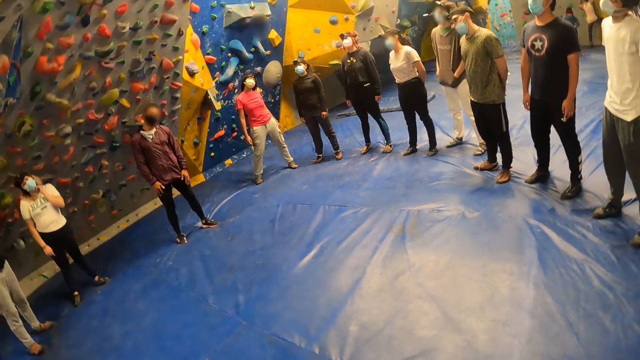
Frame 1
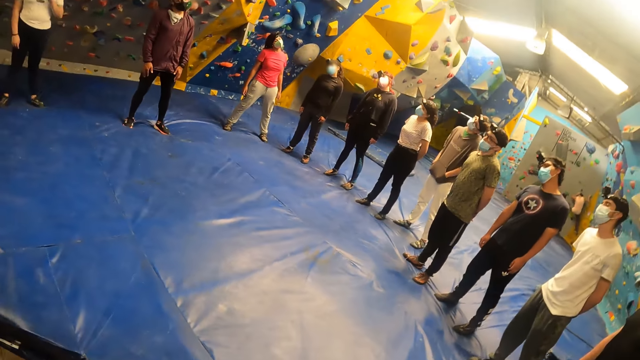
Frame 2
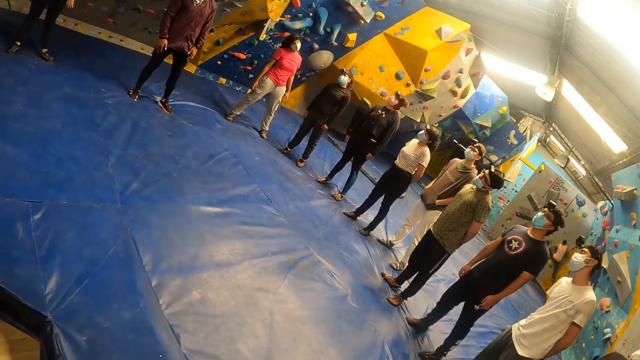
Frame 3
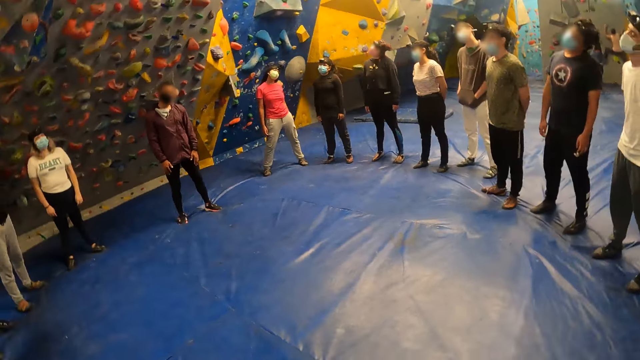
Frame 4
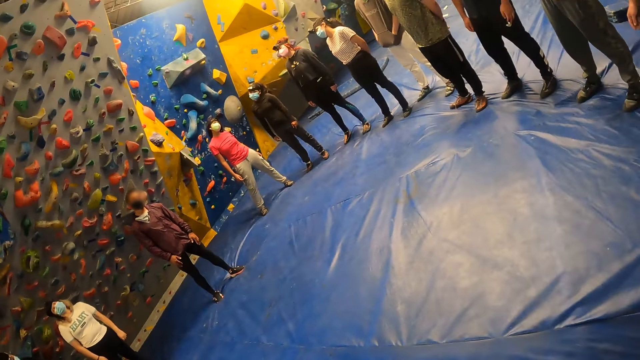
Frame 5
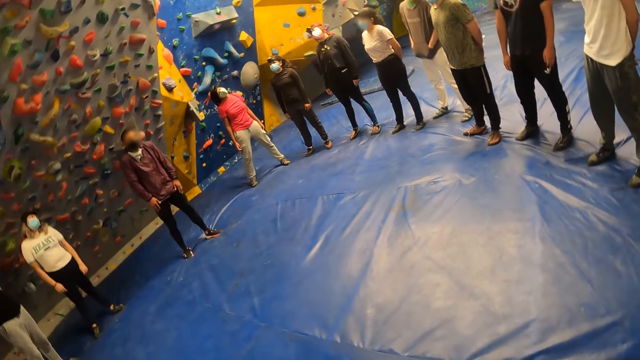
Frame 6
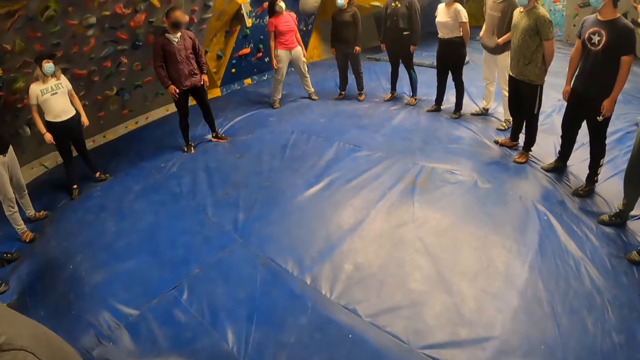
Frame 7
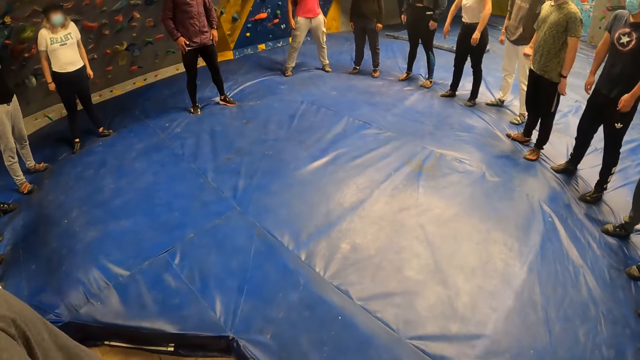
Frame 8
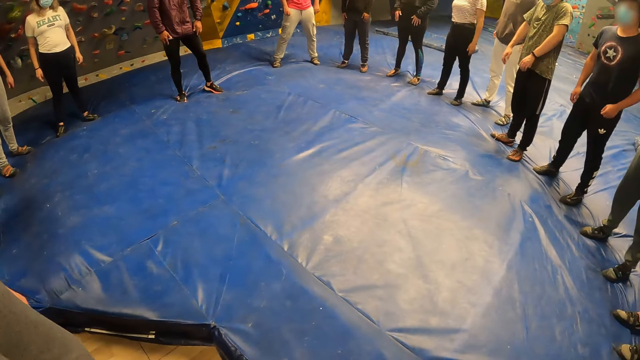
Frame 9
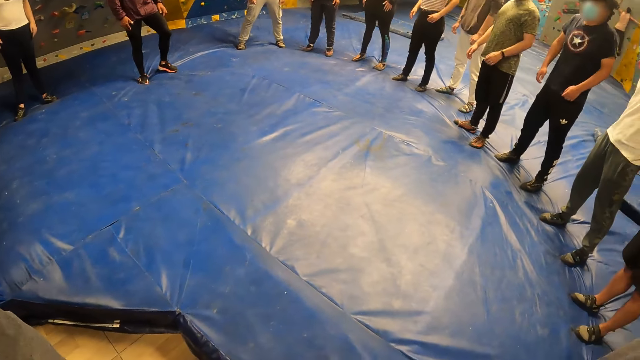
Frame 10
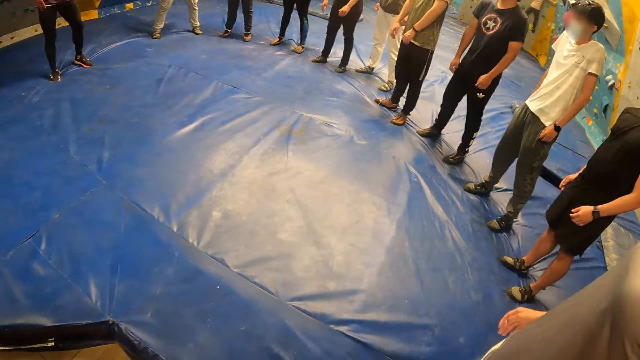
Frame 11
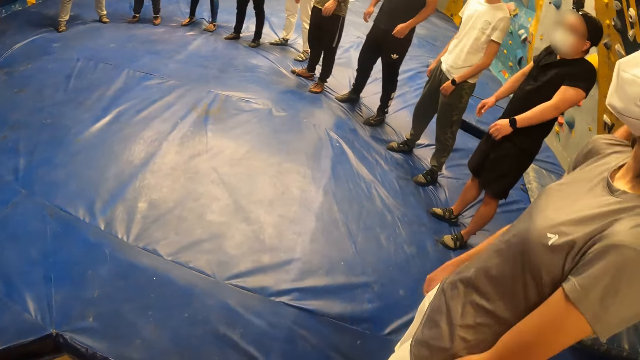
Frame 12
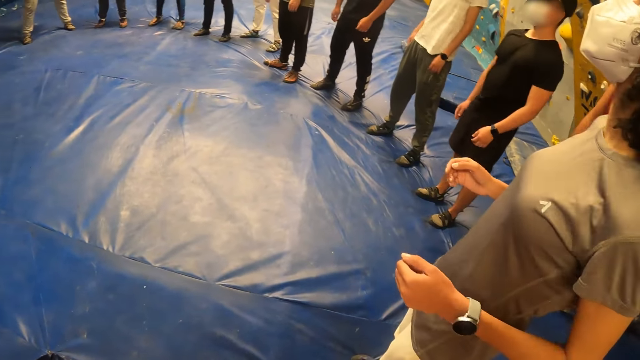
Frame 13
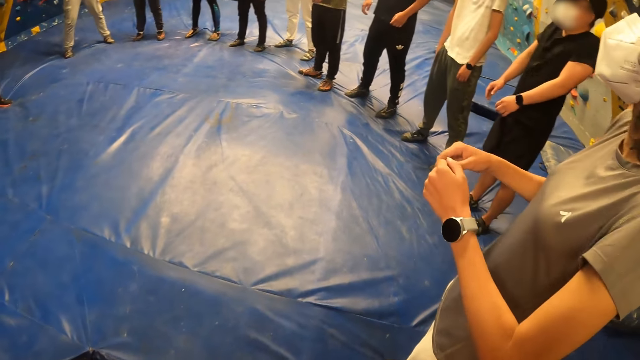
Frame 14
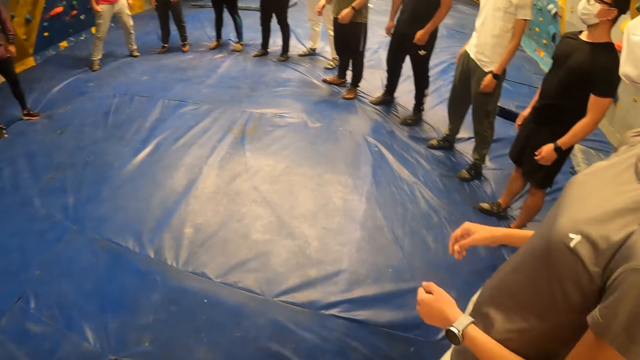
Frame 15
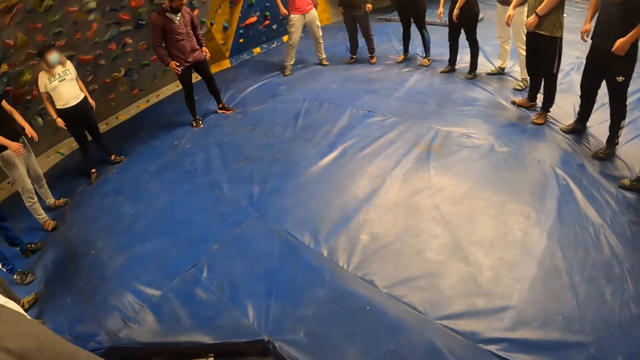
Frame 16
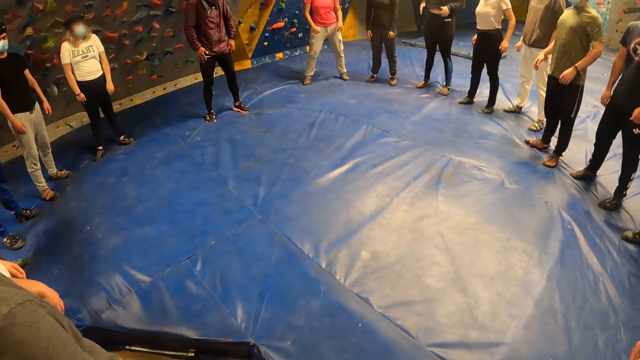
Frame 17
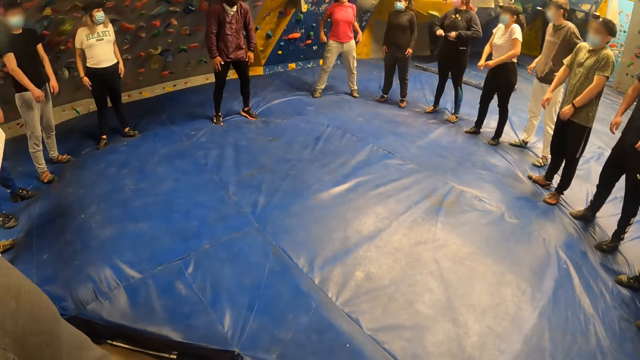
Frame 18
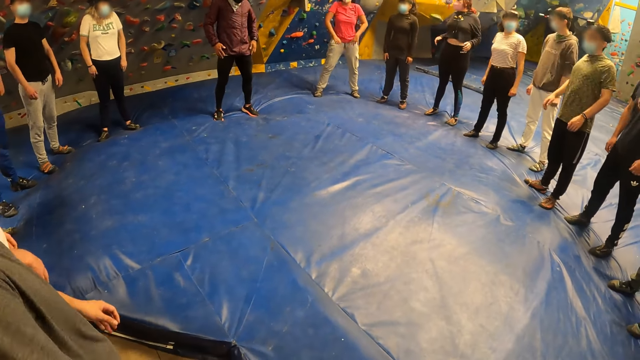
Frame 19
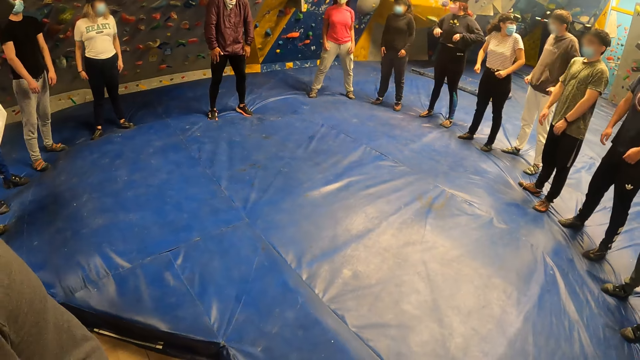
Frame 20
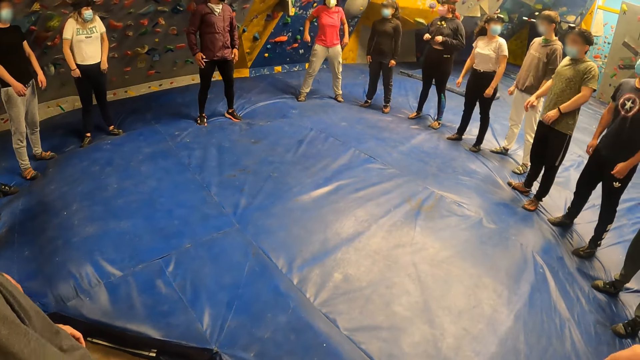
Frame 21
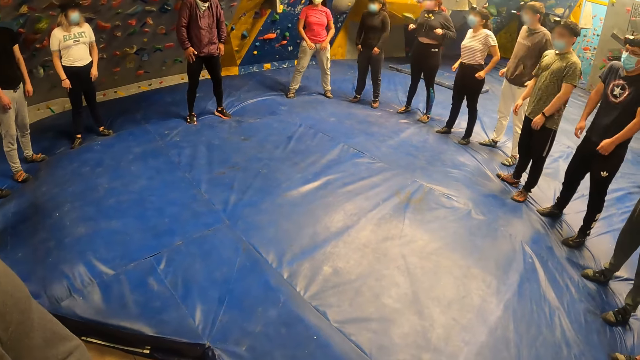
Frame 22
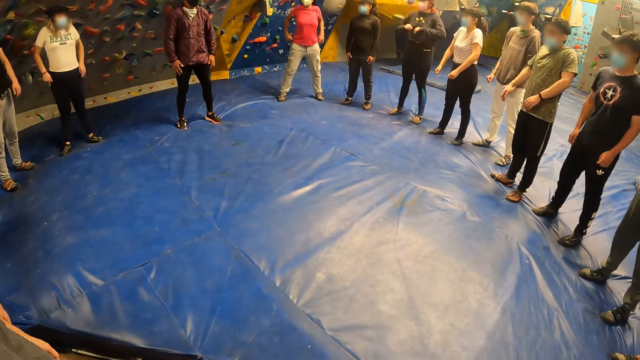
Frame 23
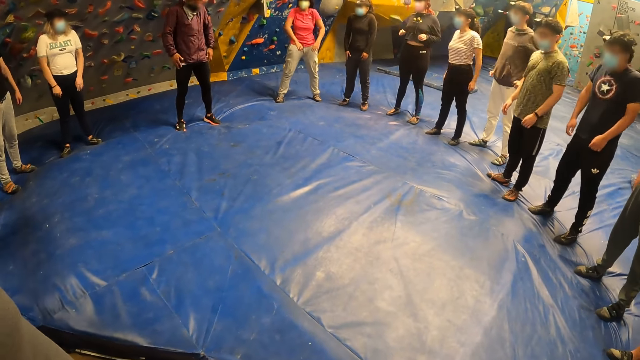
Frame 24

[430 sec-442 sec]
The camera wearer performs a shoulder rotation exercise with the group of people. Five people shake the shoulder. Eight more people shake the shoulder.

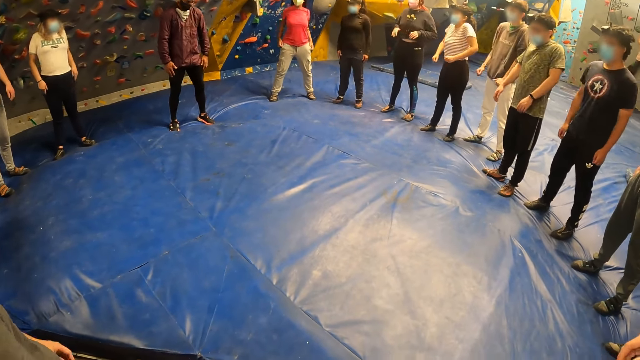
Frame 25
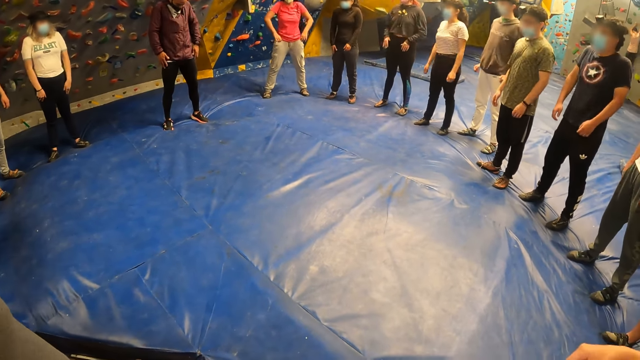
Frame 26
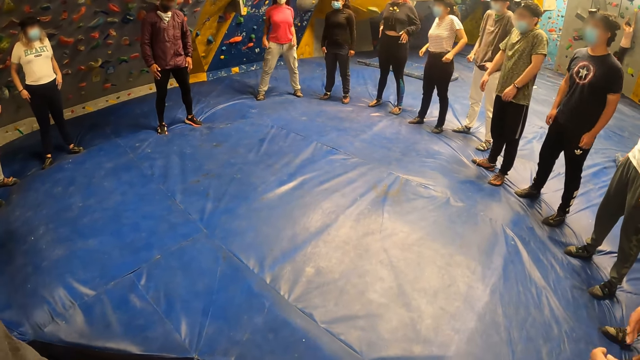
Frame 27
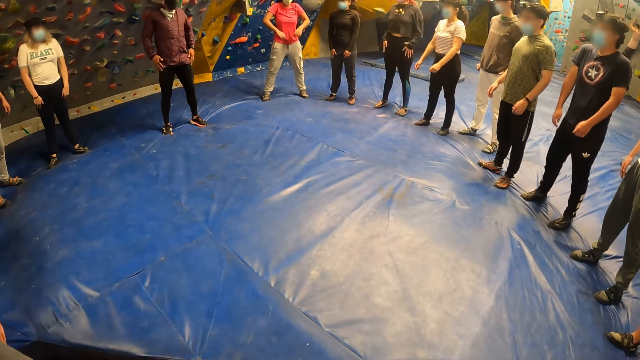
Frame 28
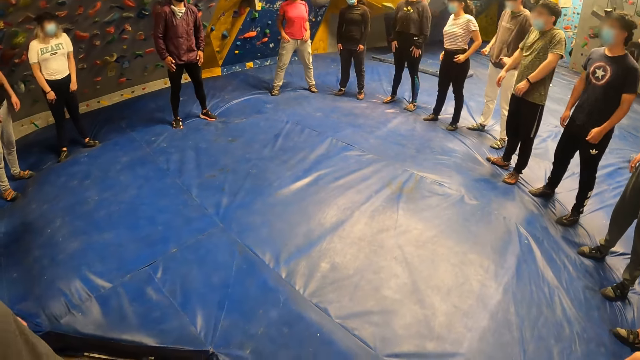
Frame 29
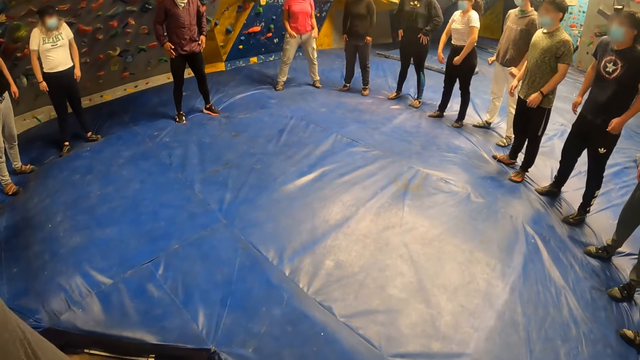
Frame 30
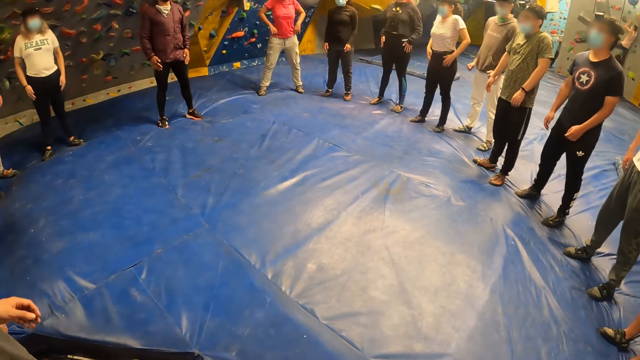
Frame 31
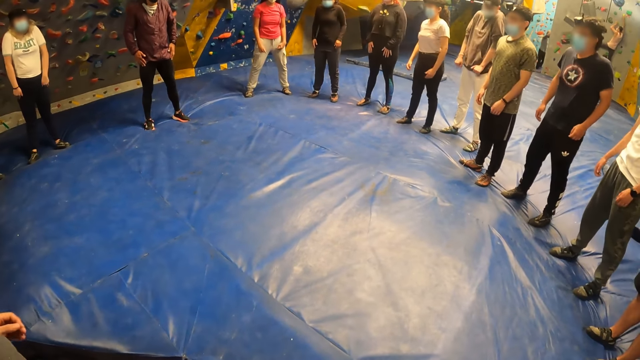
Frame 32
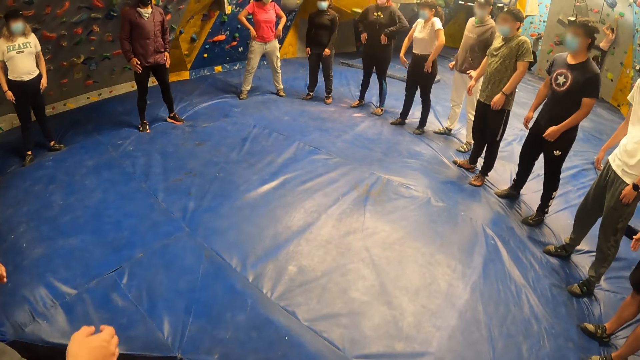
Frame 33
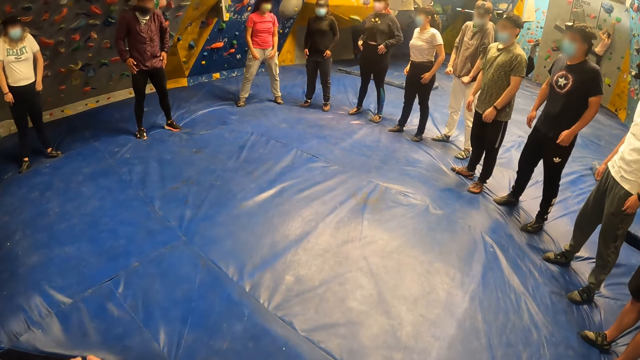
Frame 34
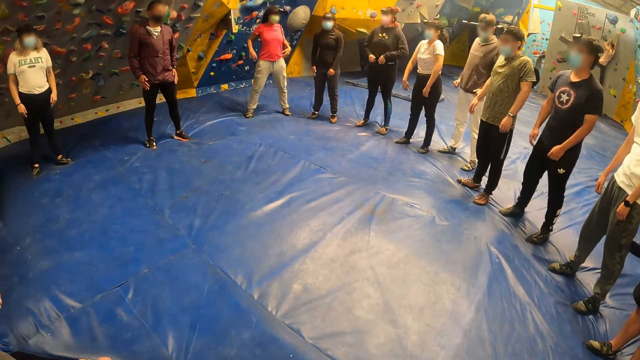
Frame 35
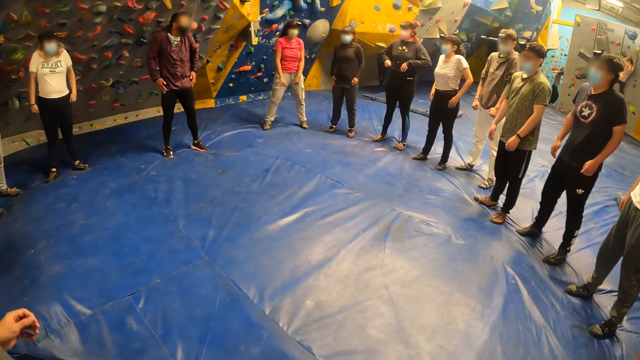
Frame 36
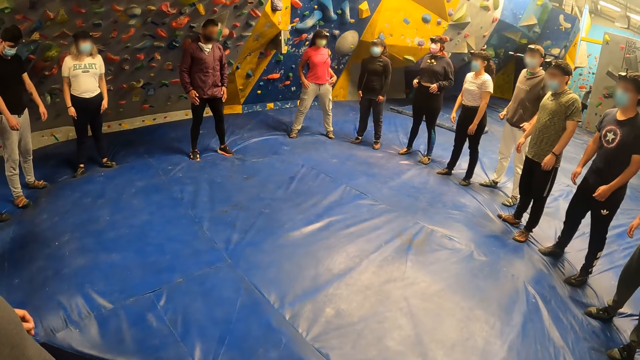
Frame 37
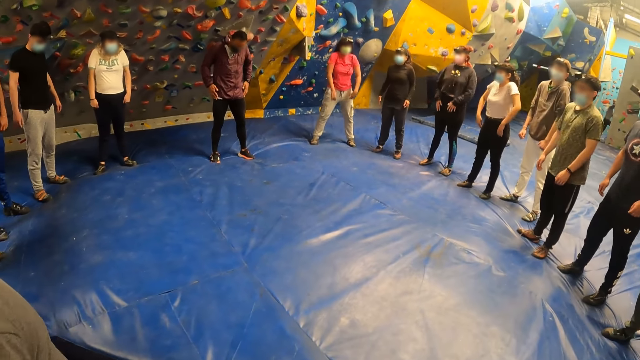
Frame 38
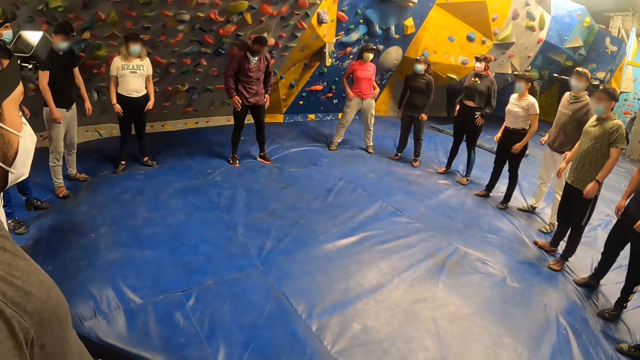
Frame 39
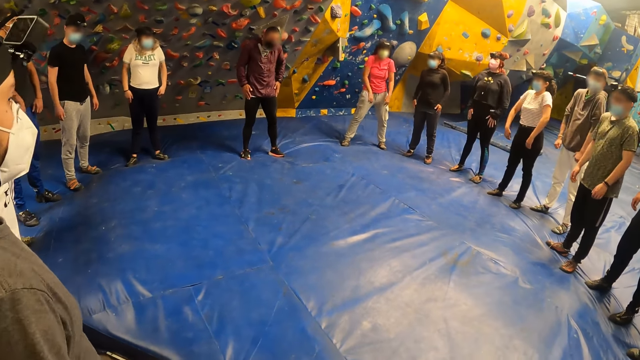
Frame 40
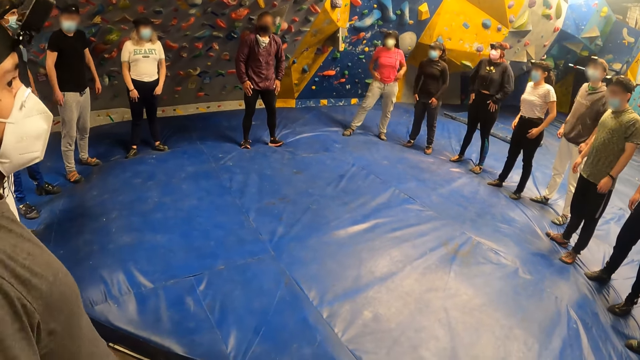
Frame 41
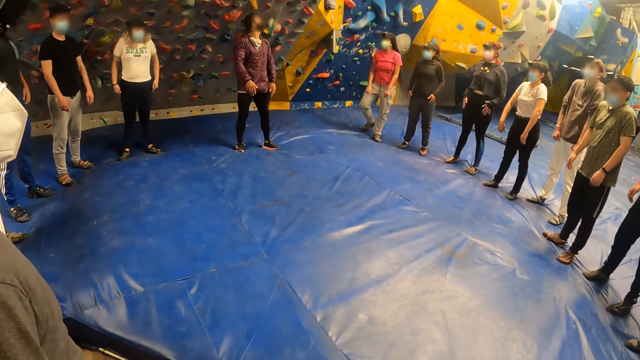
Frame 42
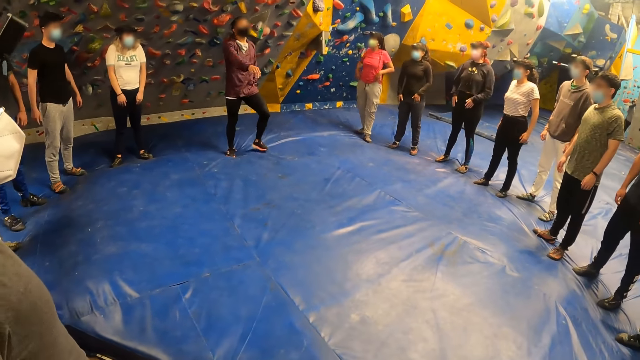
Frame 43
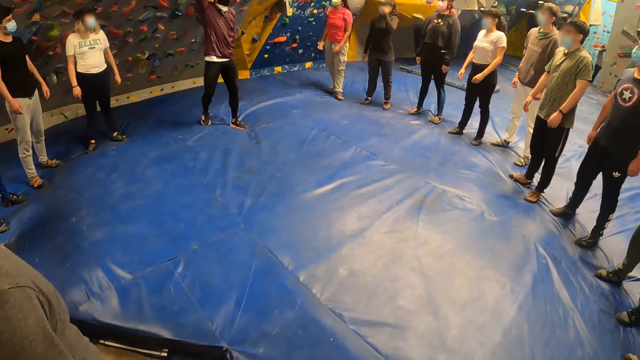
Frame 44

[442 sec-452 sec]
The camera wearer performs a hand stretching exercise with the group of people. She spreads her hands in the air. Fifteen other people each spread the hands in the air.
